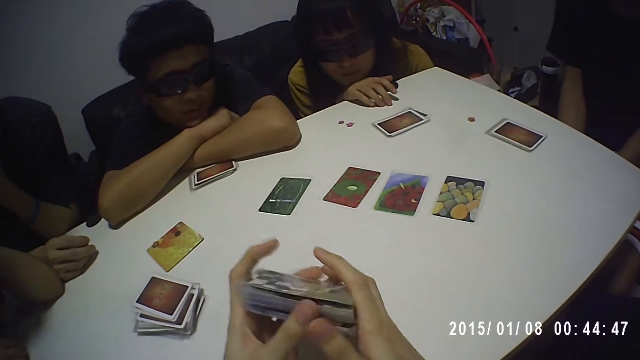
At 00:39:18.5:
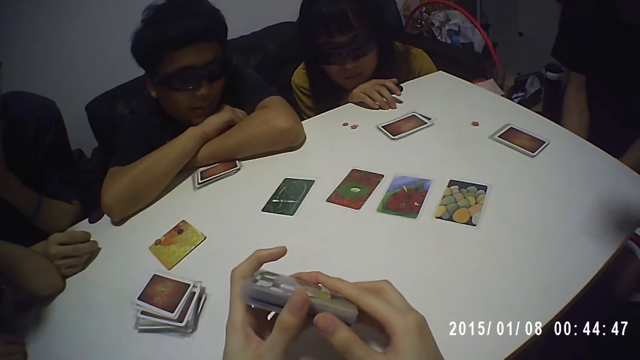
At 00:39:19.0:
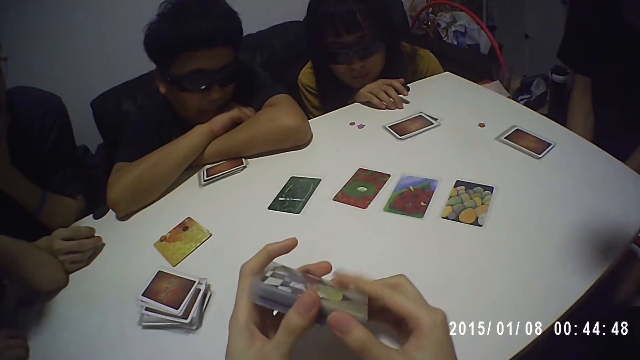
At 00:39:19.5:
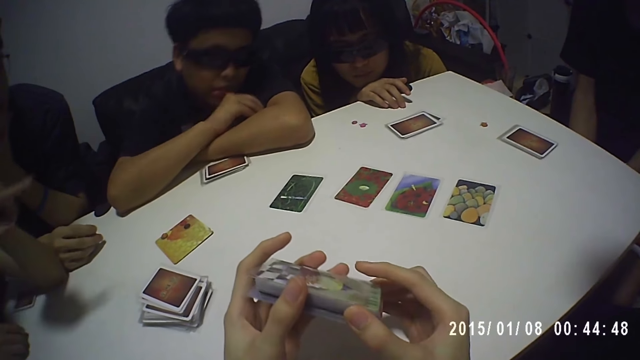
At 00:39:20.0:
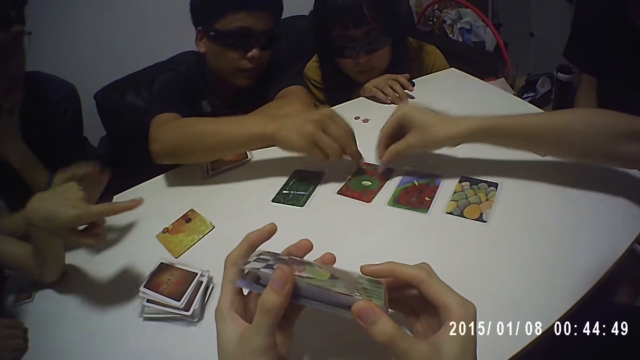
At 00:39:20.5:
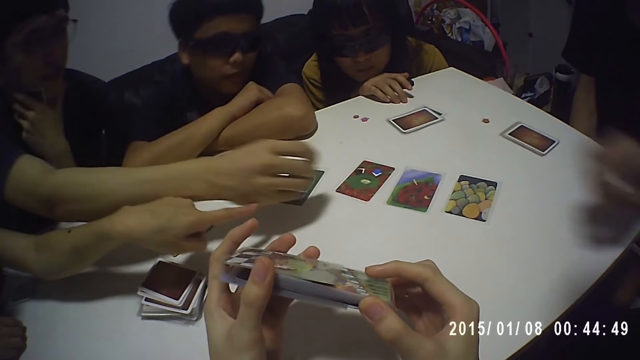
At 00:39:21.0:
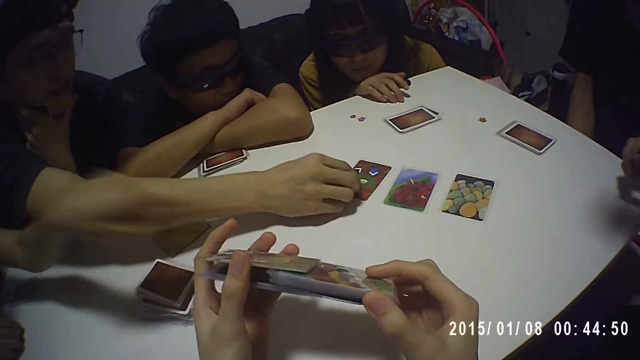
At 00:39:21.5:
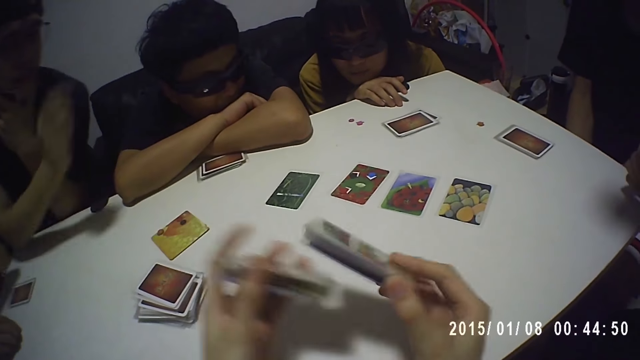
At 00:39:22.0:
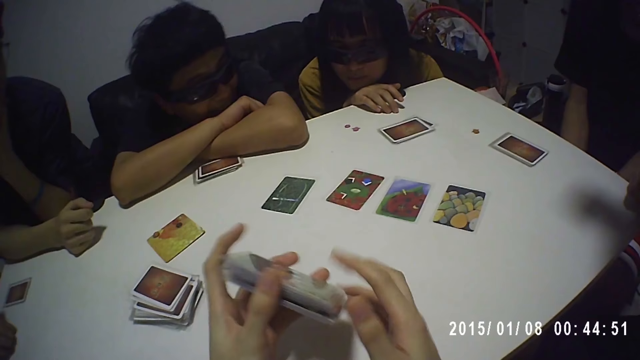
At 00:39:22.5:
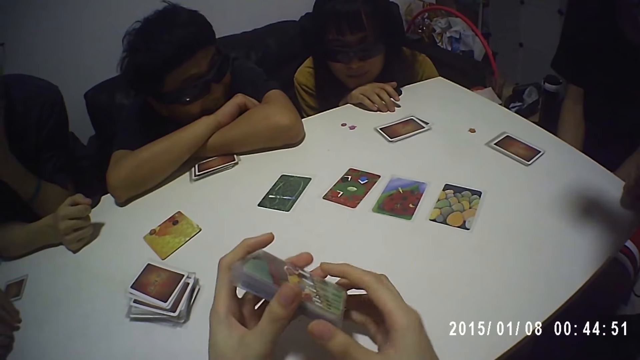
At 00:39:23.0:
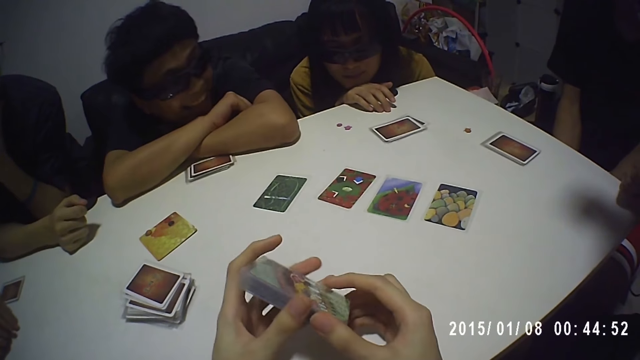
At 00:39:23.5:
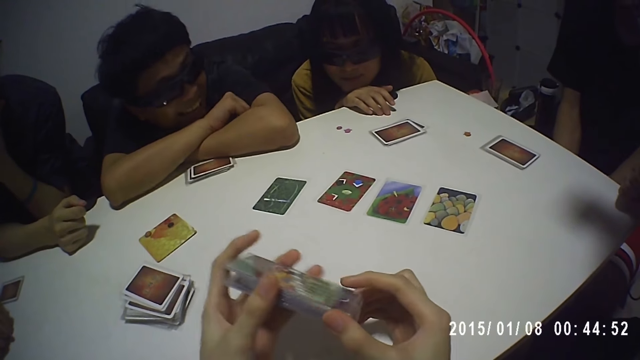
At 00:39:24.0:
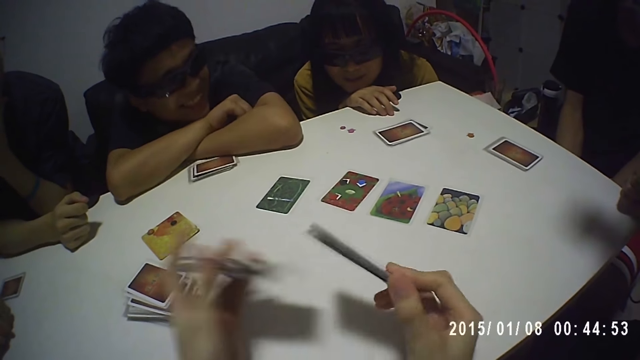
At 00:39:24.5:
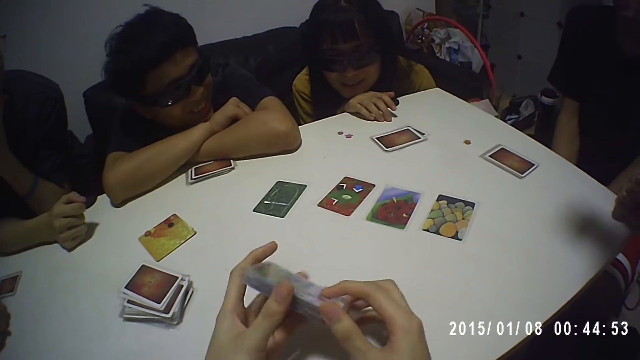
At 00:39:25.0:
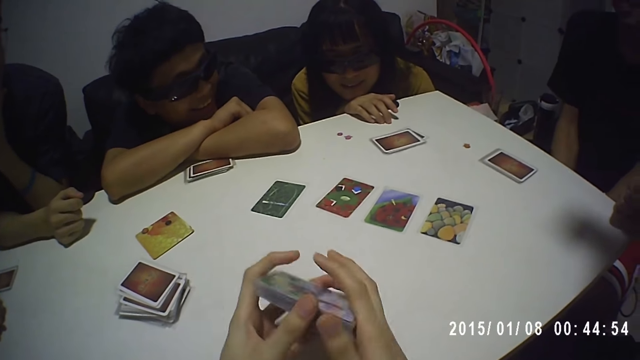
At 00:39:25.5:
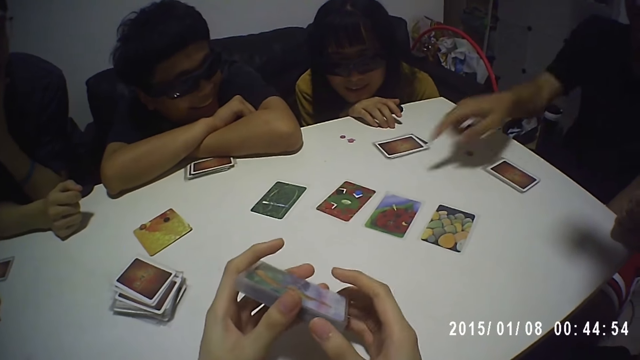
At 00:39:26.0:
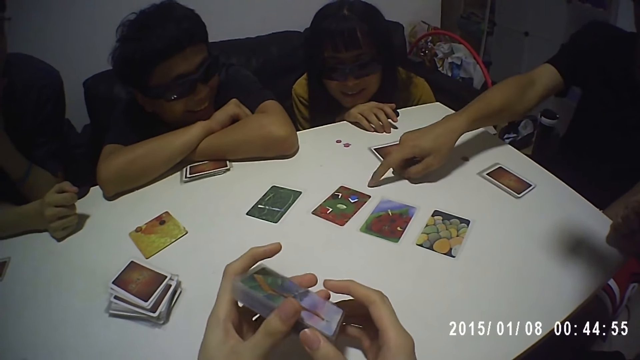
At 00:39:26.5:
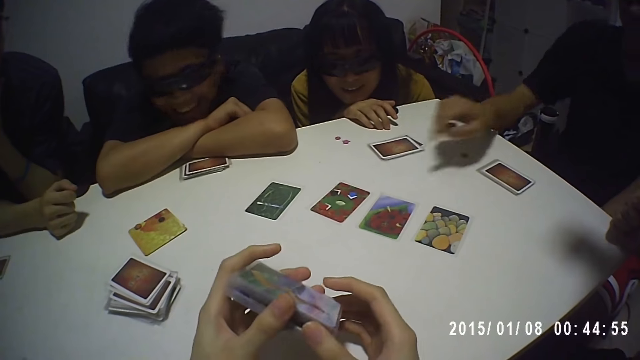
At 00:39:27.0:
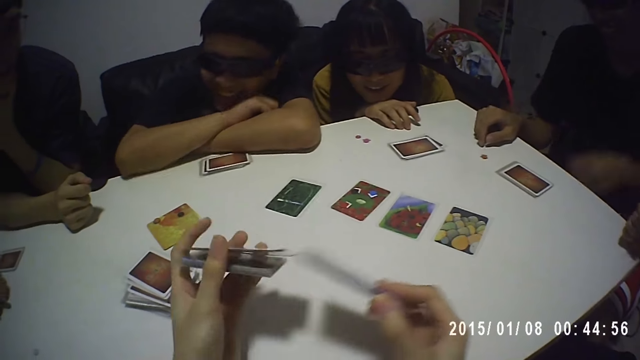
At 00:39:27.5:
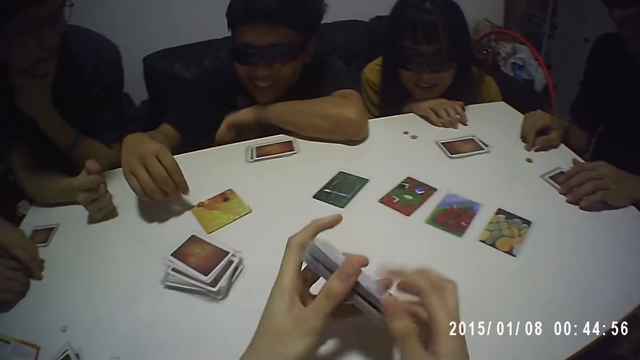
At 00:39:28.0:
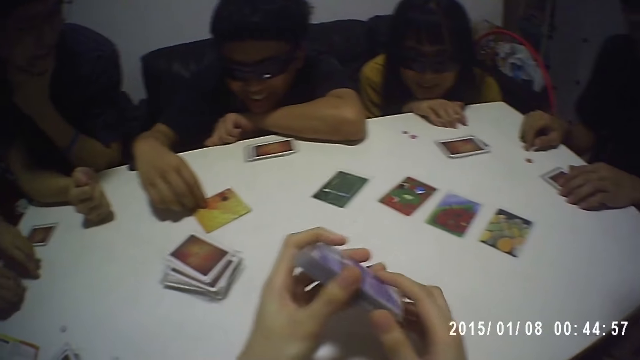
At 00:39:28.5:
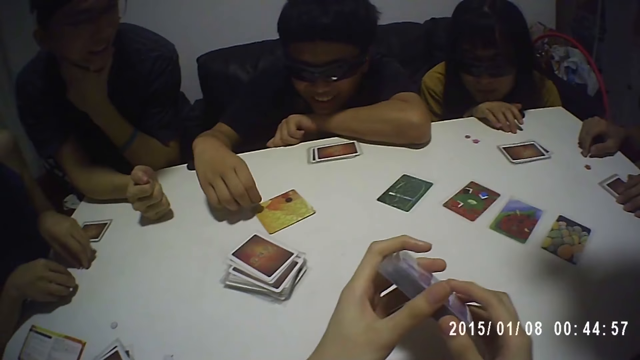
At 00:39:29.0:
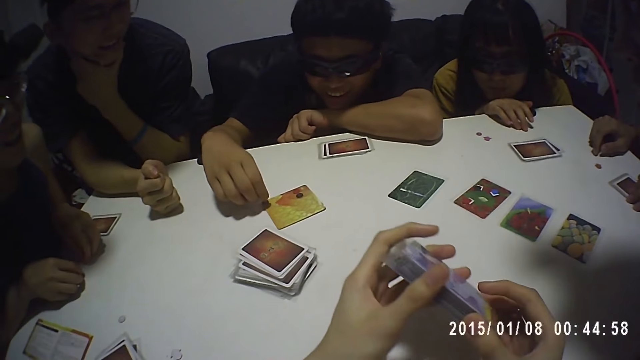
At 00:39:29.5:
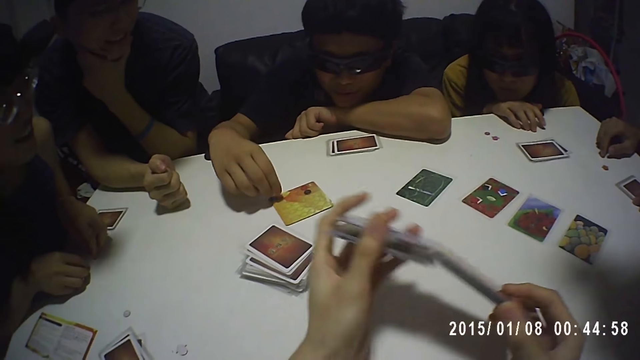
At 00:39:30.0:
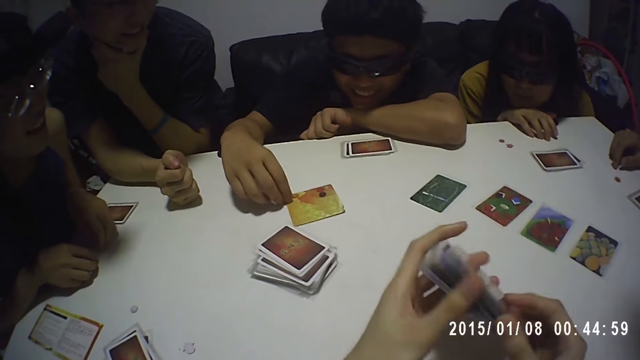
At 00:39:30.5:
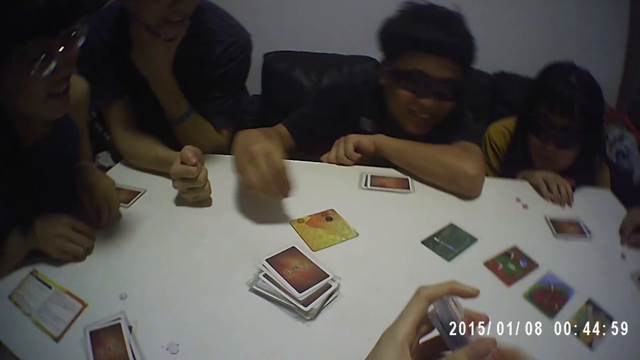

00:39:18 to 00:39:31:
A man drops a token on the table. Another man drops a token on the table. A third man drops a token on the table. A fourth man points at the cards on the table. The second man counts the tokens on the table.

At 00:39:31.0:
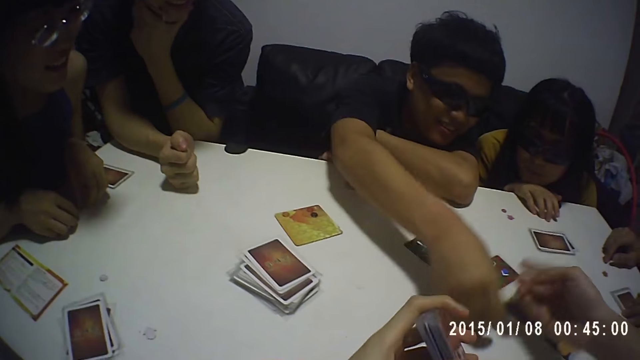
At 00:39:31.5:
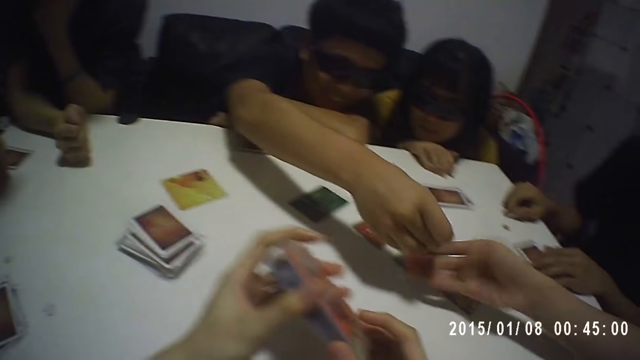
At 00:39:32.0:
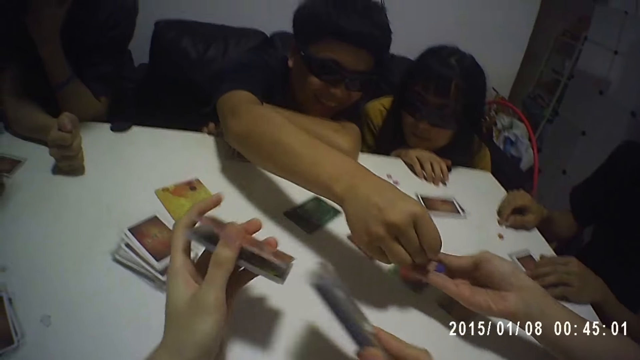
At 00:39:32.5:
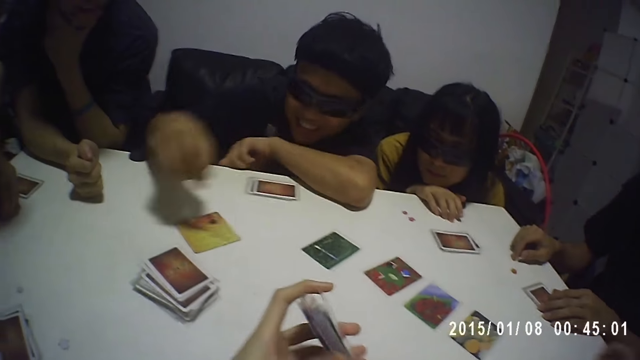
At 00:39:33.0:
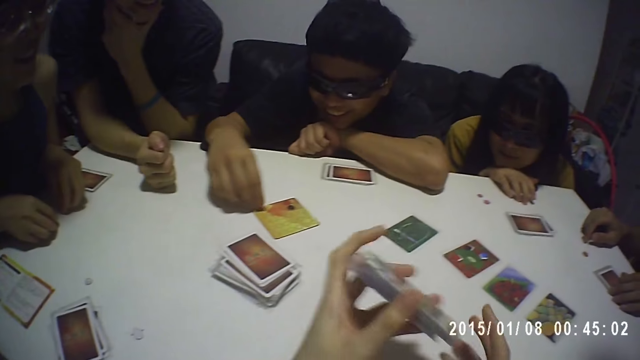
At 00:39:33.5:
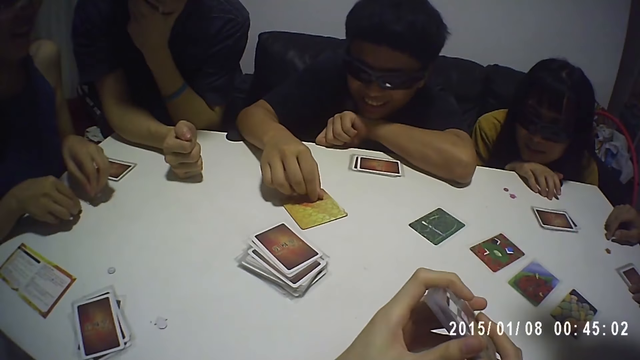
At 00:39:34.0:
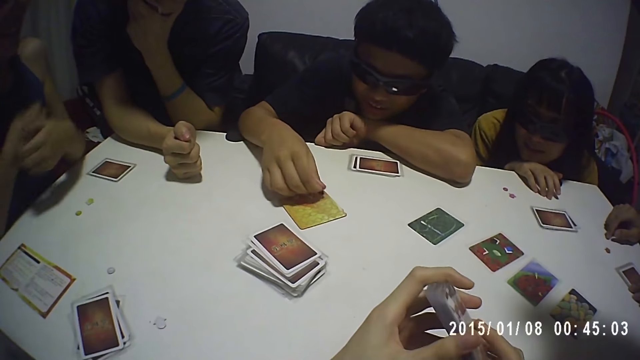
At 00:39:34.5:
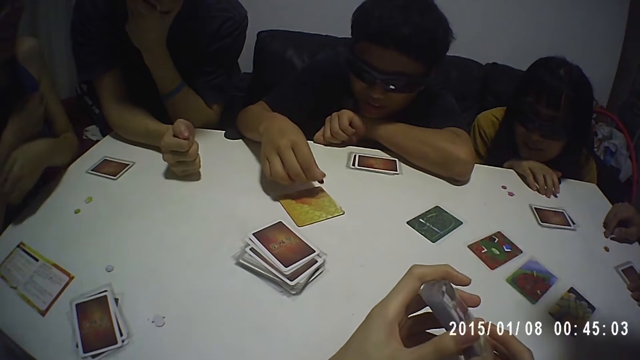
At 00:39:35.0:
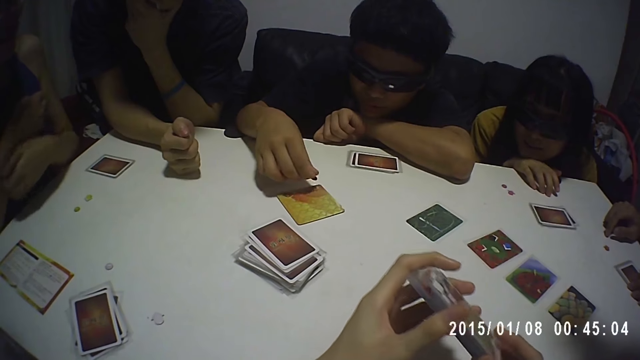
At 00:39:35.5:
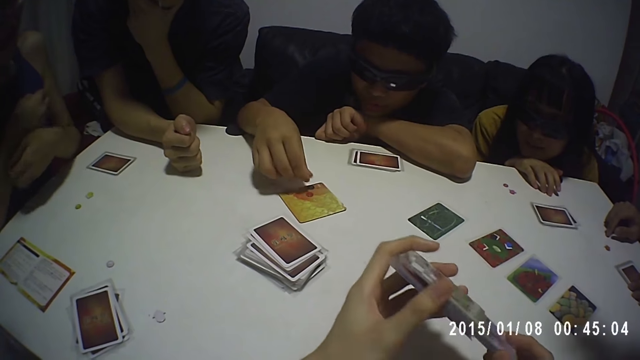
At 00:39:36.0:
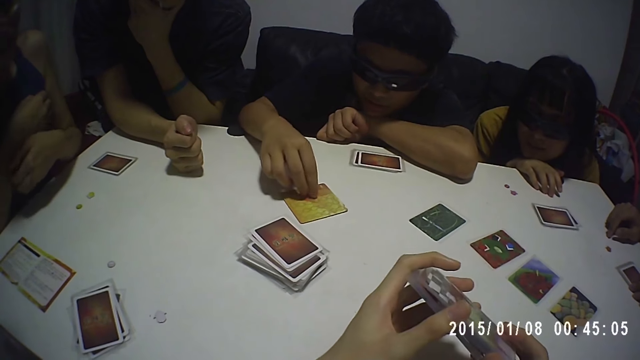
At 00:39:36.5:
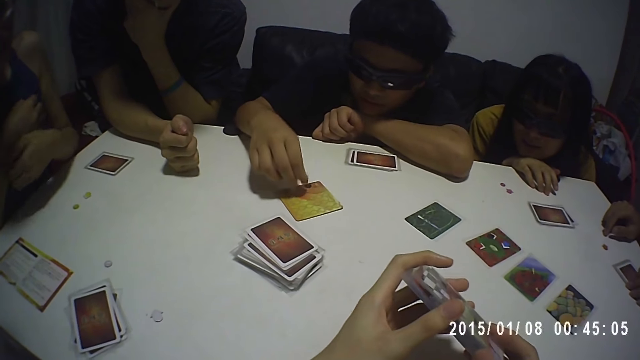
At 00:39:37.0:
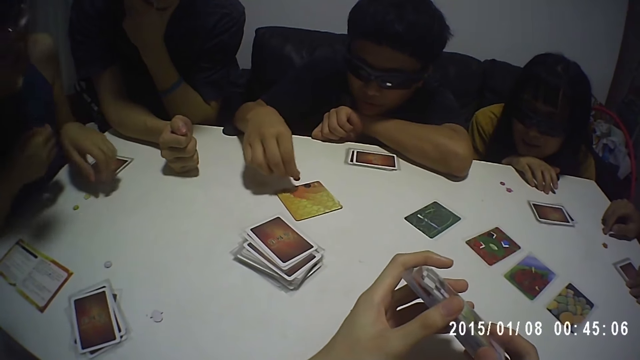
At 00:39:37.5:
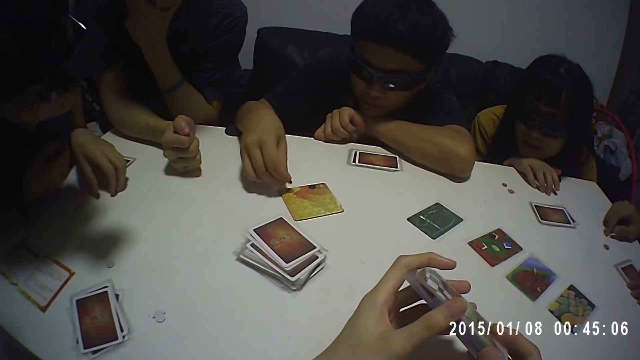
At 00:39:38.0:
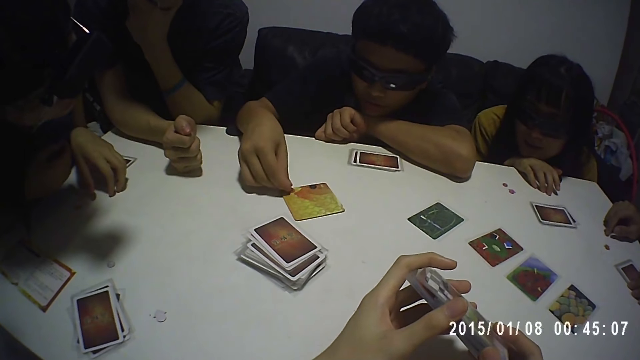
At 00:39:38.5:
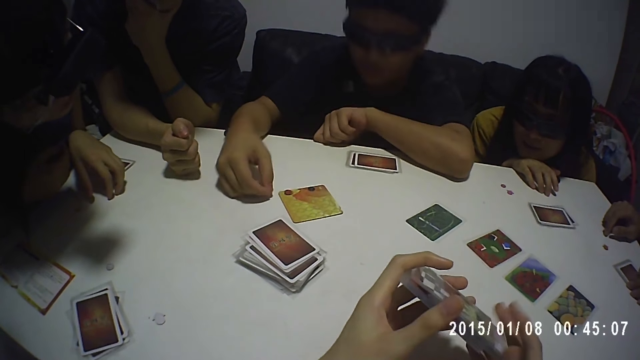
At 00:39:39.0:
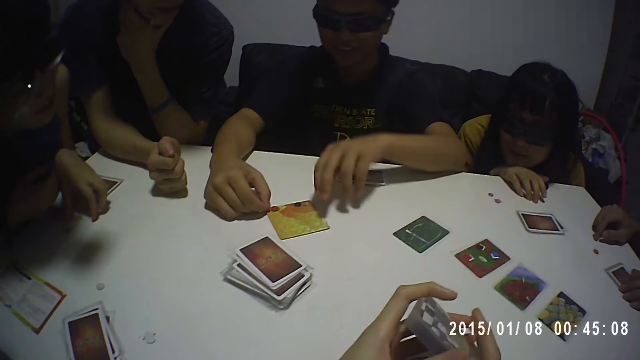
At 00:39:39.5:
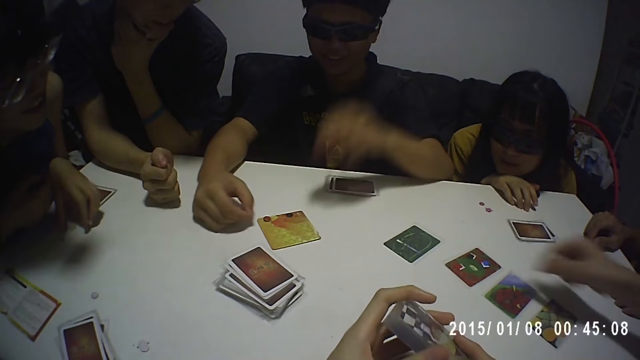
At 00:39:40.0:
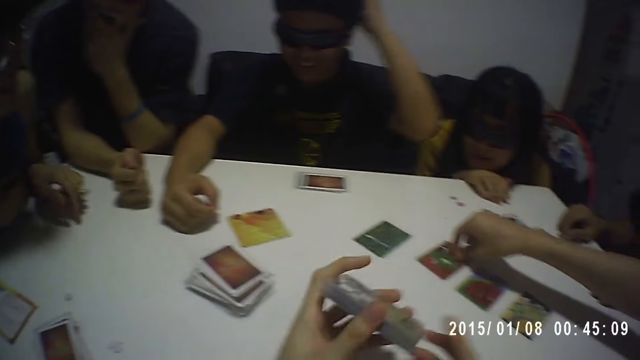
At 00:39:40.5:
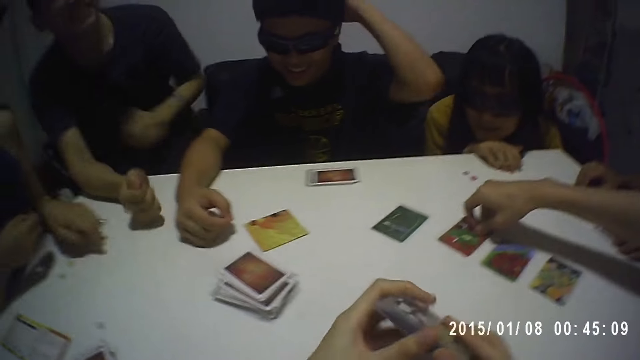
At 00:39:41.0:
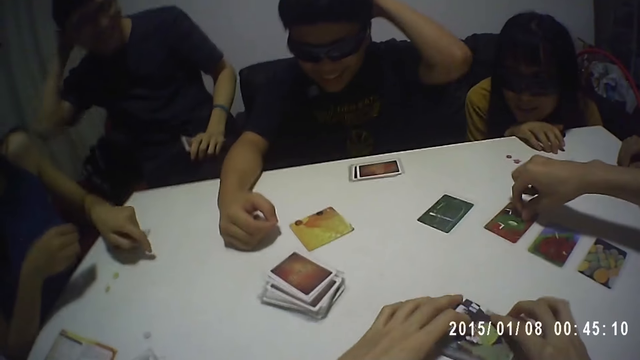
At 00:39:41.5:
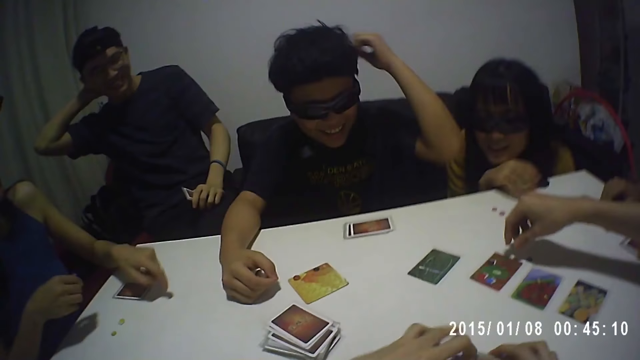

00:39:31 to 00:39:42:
A man gives a token to another man. The first man counts the tokens on the table. The other man picks a token from the table.
